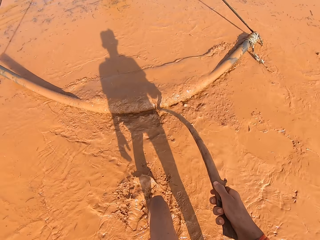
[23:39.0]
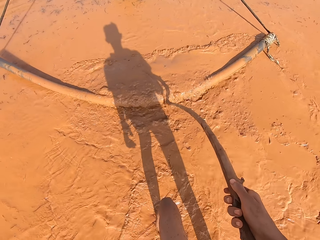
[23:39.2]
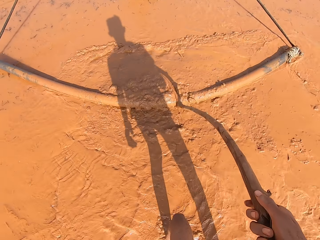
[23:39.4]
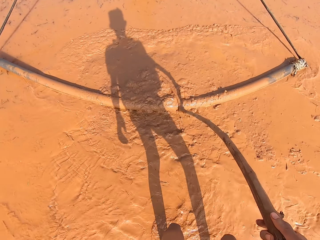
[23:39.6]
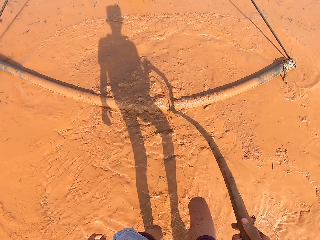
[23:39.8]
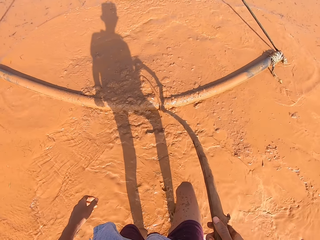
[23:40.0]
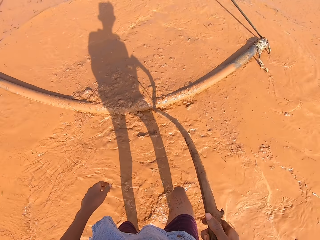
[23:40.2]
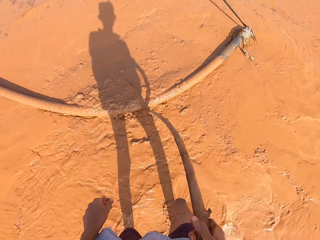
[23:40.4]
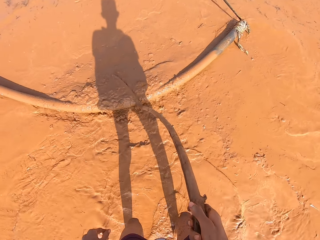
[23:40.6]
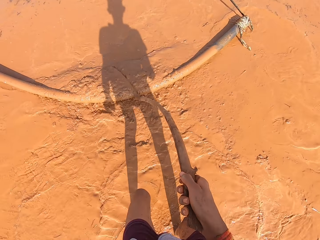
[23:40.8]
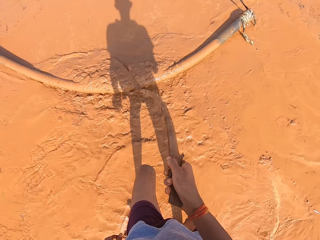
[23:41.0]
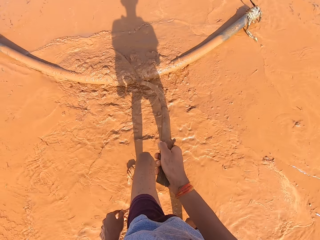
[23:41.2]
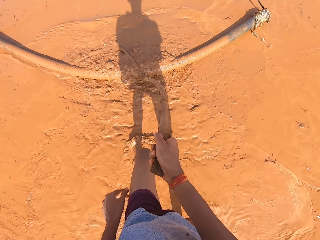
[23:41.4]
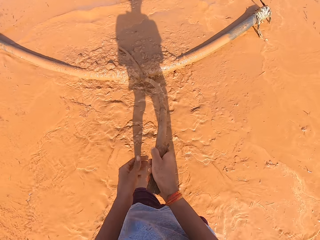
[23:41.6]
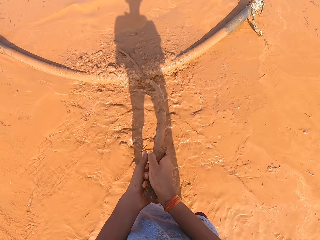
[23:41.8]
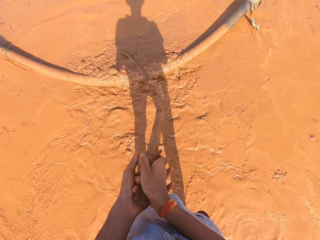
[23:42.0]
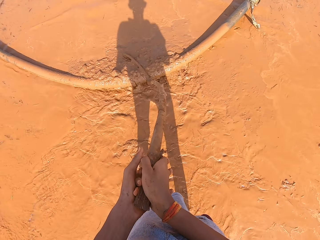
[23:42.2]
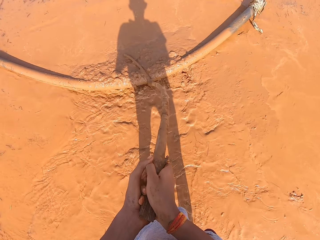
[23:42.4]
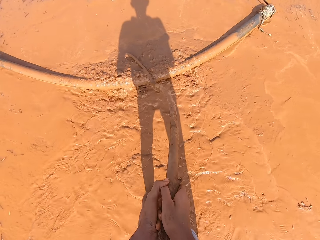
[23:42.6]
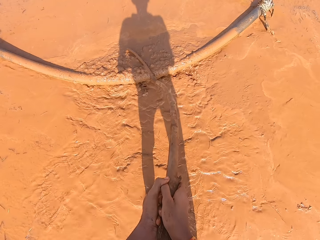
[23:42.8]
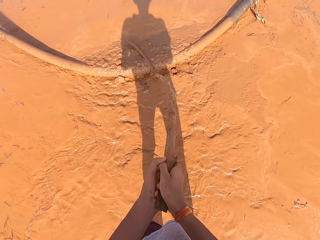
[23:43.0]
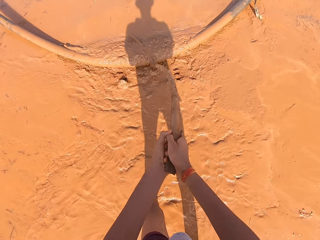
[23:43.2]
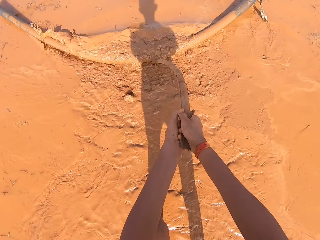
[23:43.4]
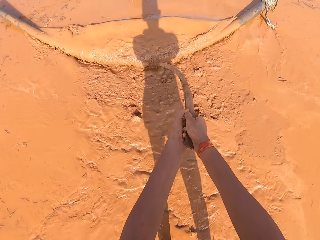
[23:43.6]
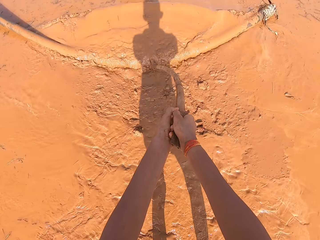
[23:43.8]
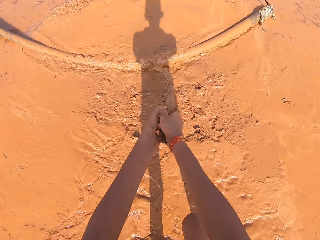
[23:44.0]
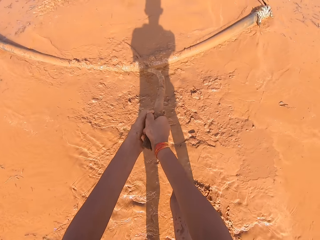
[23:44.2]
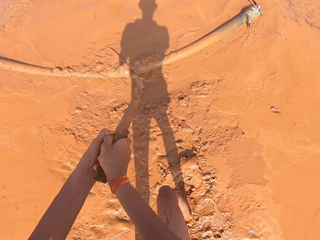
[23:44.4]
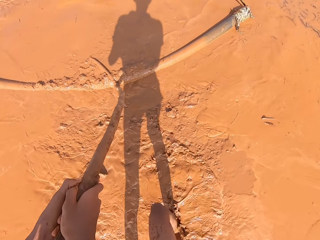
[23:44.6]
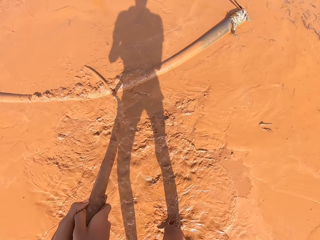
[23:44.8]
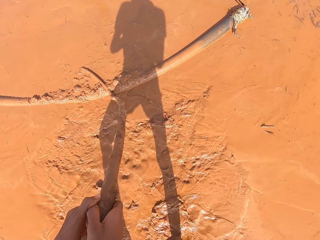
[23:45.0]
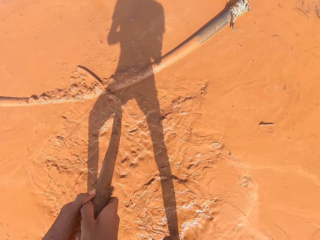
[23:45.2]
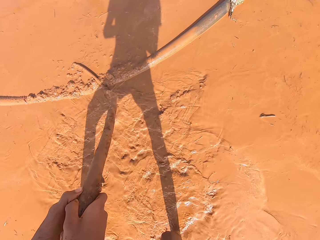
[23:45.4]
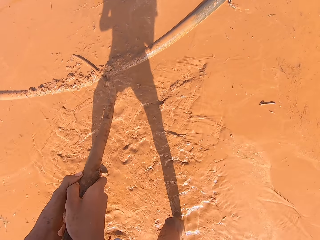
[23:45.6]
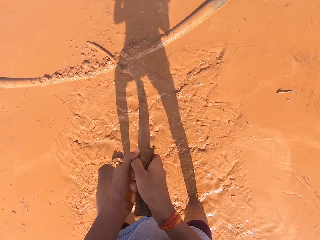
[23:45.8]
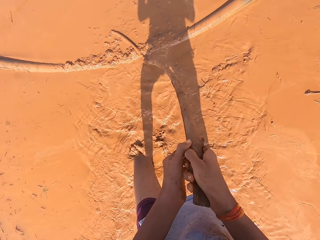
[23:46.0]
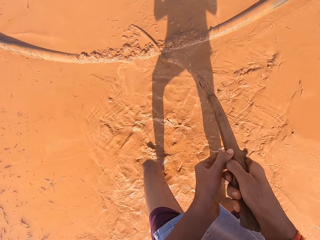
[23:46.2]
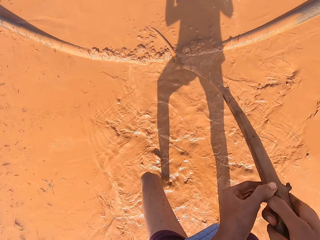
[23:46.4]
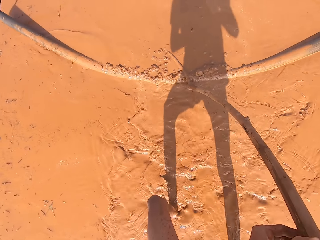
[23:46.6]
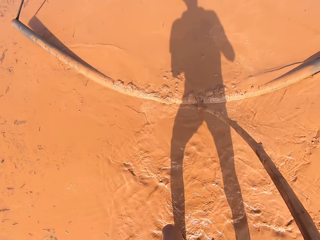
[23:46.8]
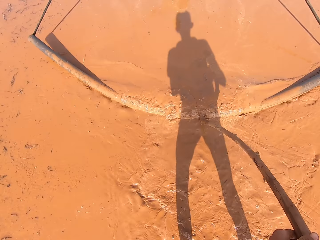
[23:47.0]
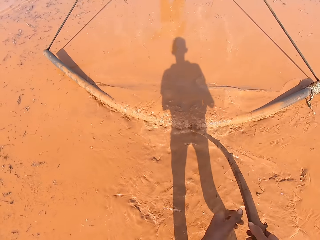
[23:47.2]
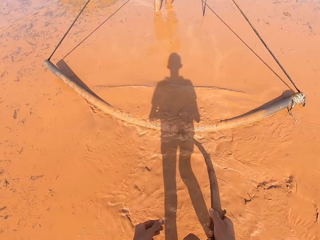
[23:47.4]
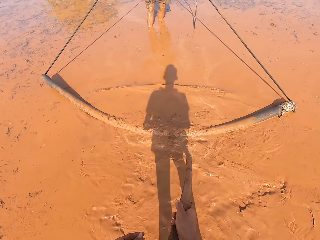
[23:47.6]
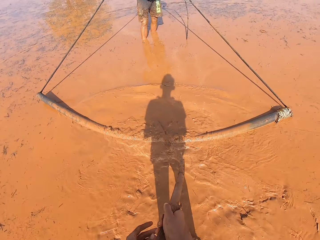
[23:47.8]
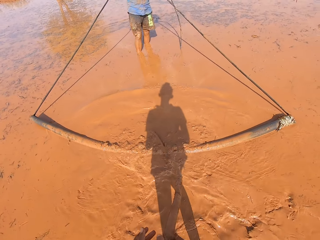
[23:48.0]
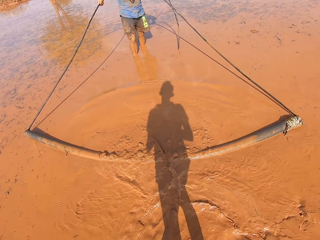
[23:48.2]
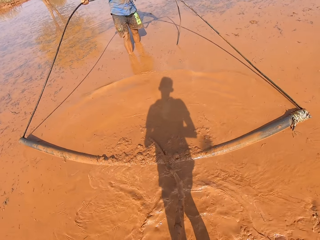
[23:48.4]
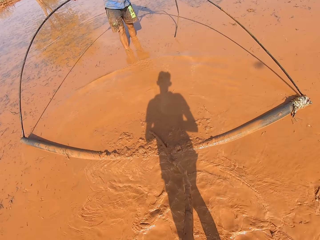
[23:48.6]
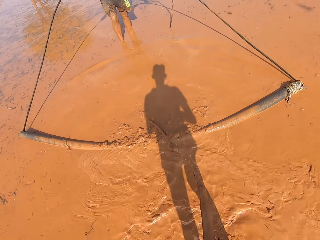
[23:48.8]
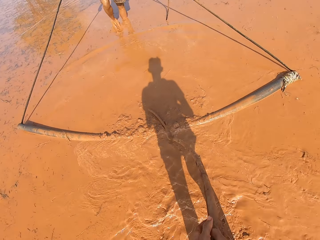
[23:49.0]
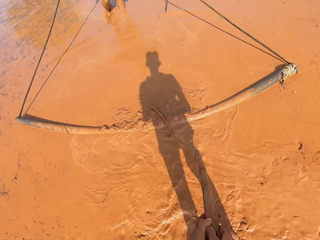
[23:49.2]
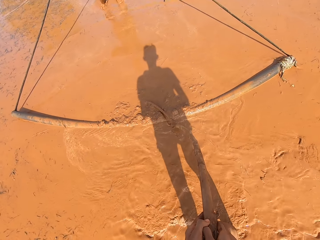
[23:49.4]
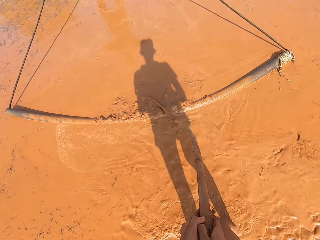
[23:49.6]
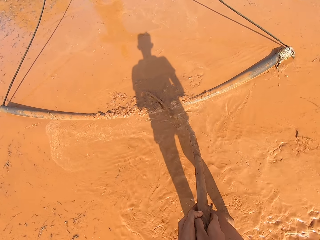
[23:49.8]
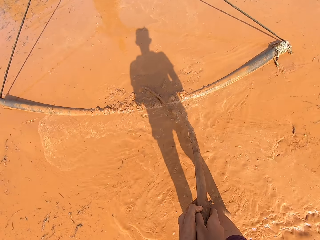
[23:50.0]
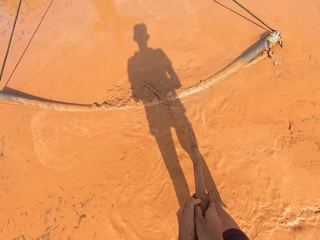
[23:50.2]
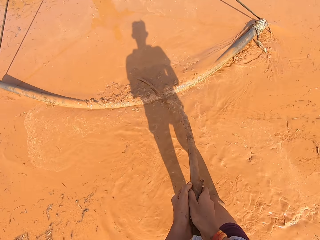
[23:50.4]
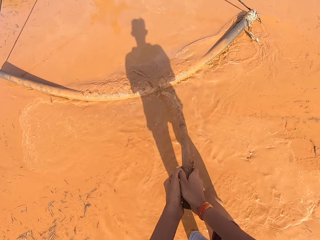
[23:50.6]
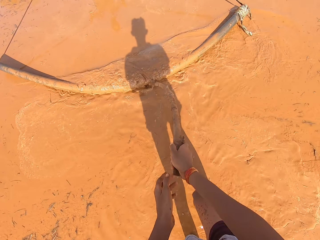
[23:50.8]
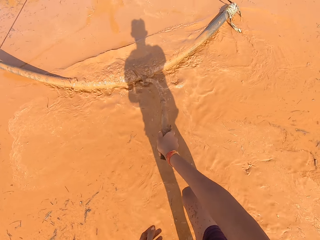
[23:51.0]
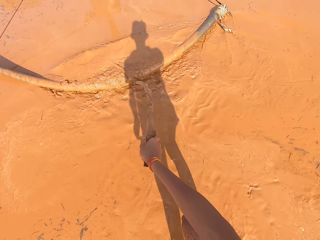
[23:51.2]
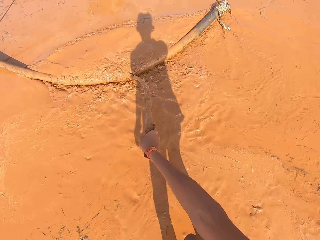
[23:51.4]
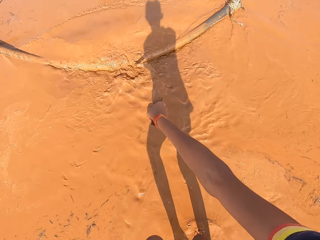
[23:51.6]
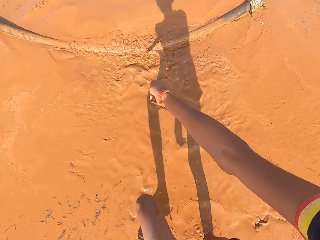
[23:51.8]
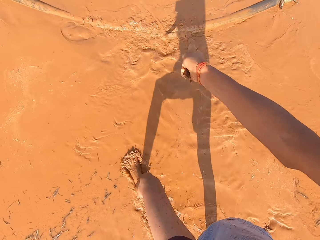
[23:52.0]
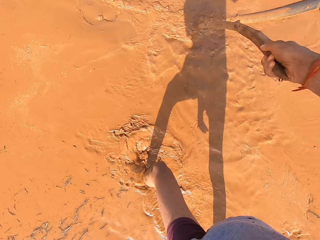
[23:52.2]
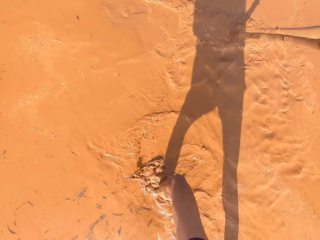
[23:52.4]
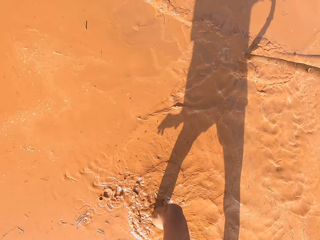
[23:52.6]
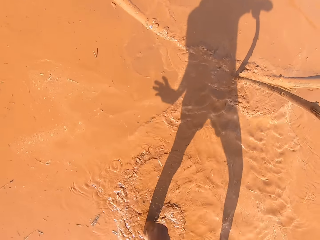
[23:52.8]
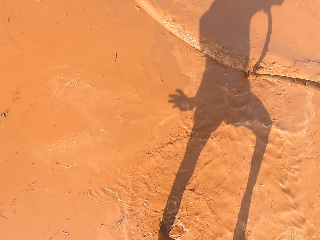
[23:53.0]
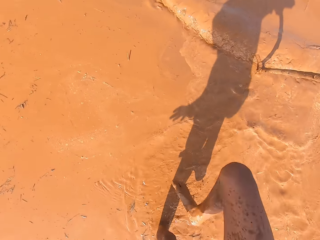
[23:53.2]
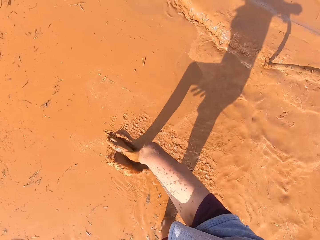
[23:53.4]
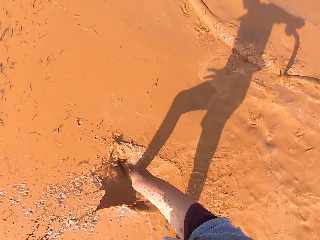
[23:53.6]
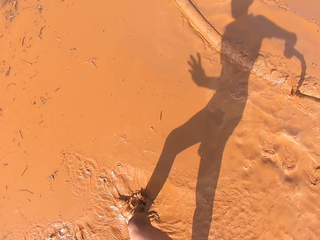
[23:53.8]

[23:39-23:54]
The camera wearer pushes the soil leveler or pipe around the muddy water with the stick in both his hands. He interacts with a man. He uses one hand to push the pipe.

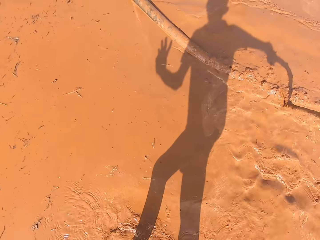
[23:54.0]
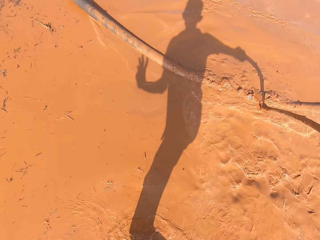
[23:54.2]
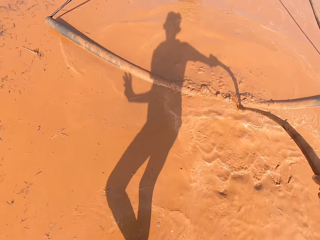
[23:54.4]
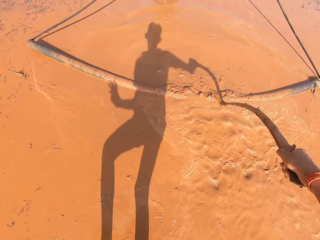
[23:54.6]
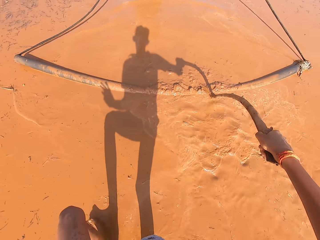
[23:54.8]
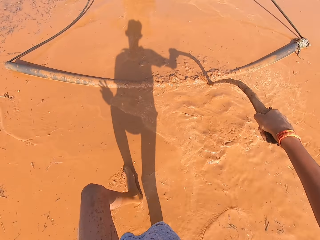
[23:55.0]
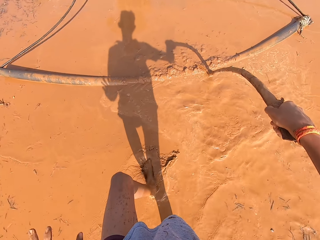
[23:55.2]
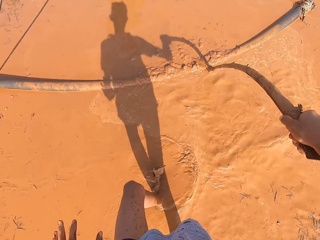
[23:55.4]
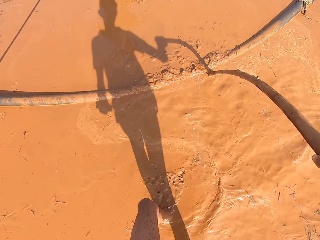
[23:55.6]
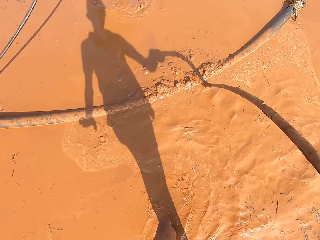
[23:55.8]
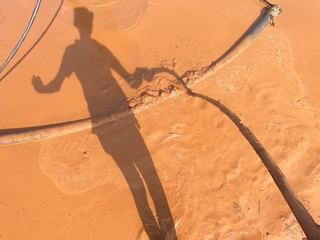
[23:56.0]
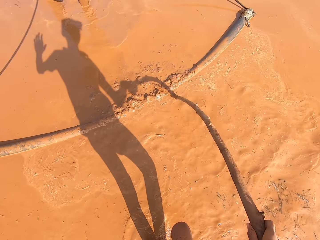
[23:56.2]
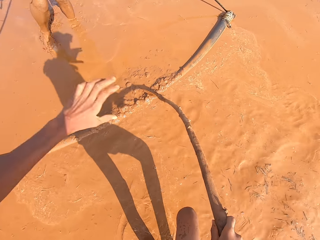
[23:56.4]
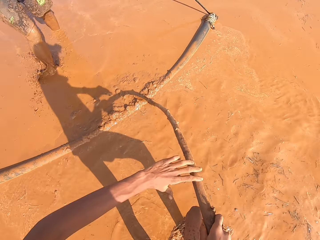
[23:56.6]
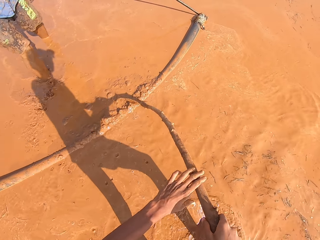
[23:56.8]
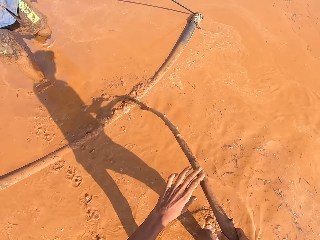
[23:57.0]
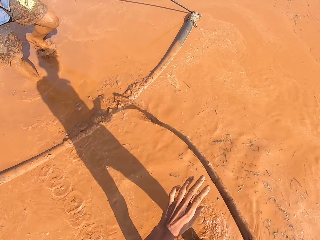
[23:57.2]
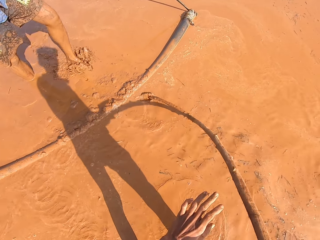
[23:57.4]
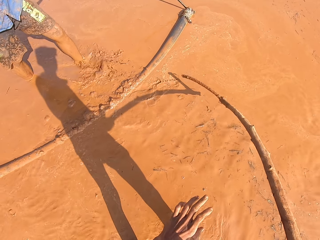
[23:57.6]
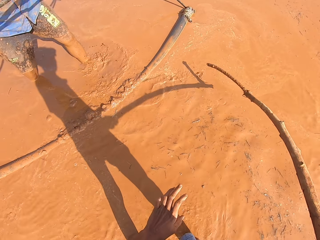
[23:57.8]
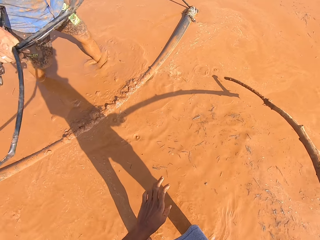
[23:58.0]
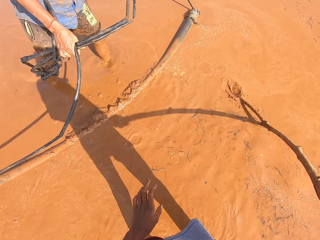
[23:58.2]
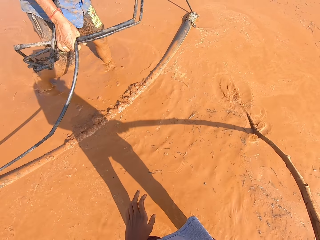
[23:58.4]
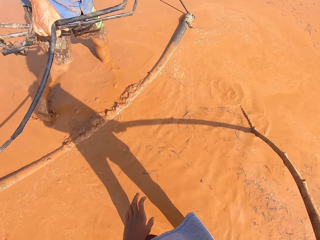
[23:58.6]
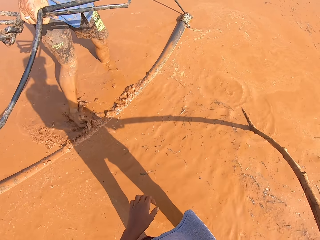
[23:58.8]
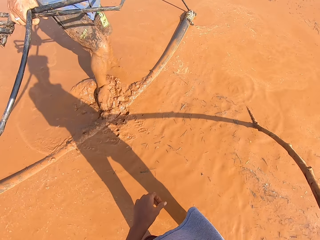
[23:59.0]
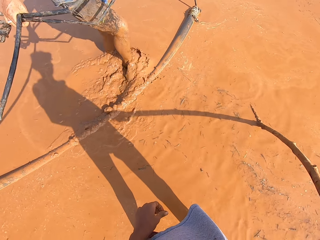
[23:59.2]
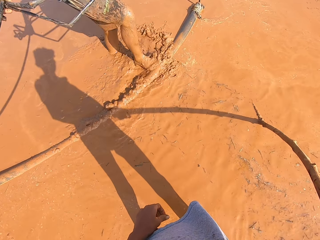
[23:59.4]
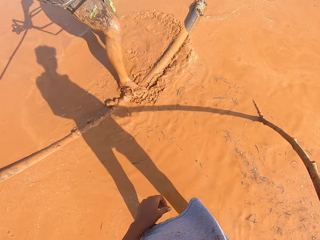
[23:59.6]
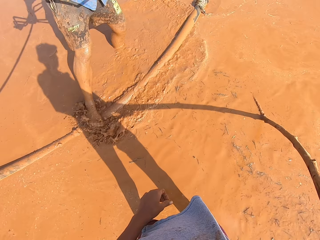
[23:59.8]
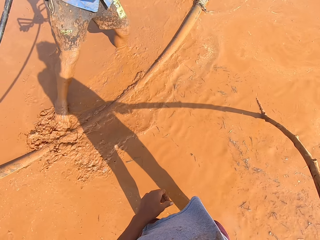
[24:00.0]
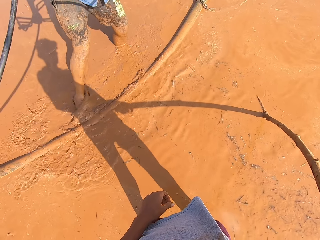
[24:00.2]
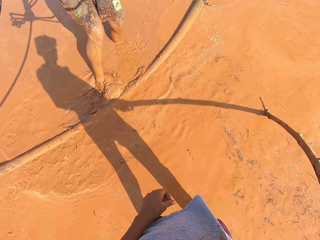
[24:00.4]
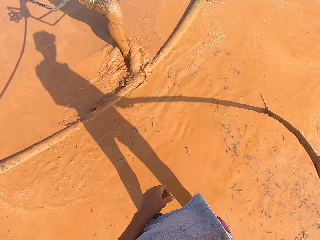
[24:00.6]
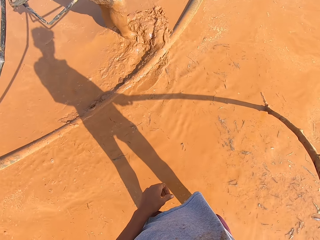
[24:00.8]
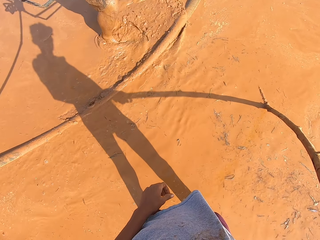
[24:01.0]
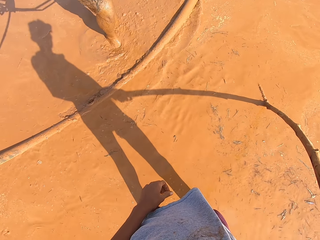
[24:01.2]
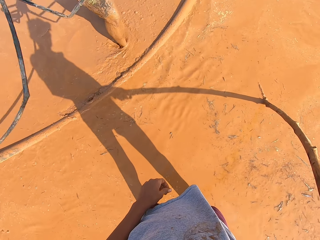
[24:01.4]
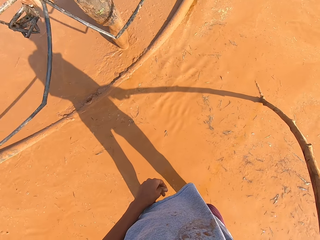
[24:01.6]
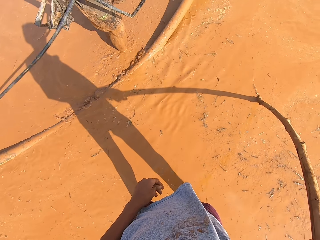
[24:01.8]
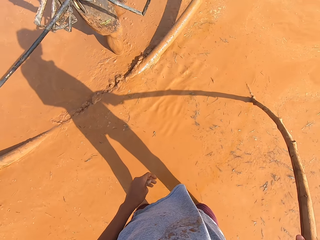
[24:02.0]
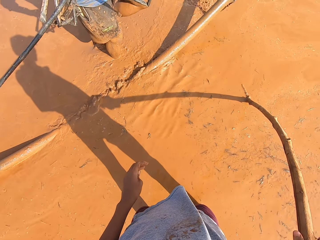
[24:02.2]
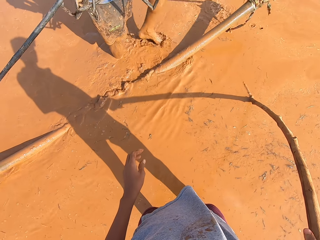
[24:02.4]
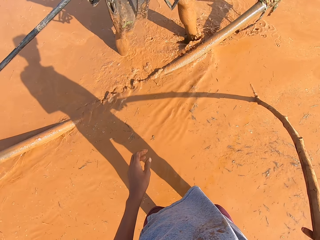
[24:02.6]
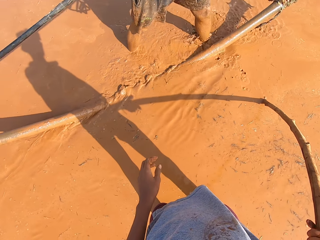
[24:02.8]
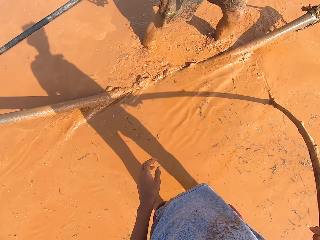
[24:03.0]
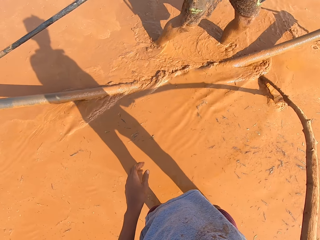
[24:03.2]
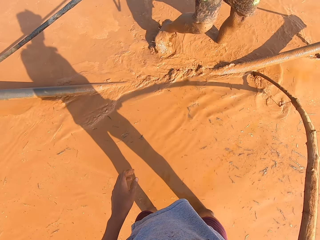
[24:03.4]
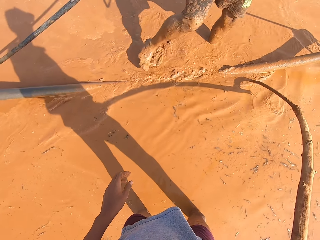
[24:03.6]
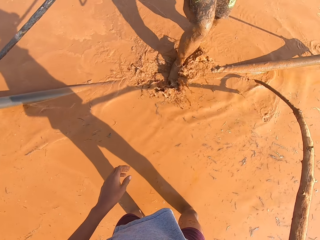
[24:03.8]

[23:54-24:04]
The camera wearer removes the stick from the pipe. He spreads muddy water on the soil leveler with his right leg. He stands.
